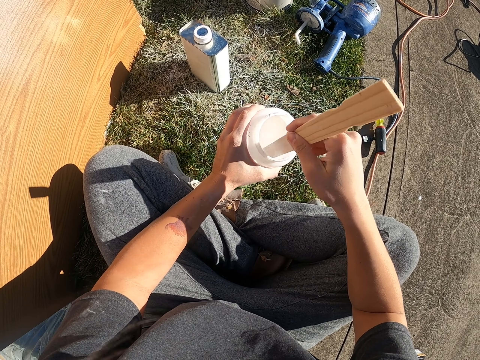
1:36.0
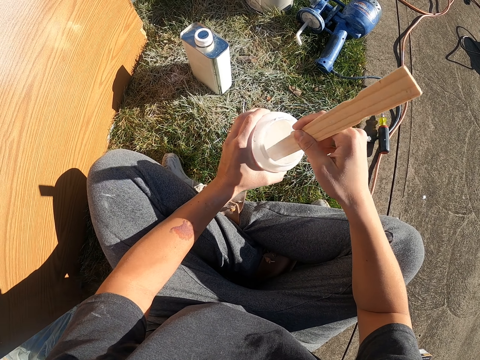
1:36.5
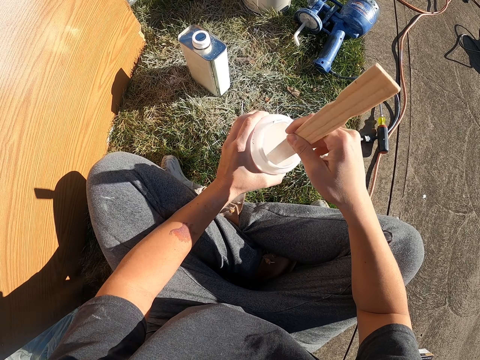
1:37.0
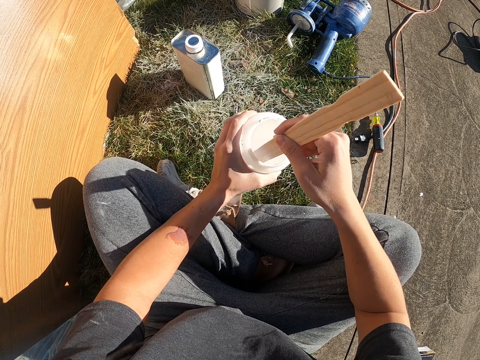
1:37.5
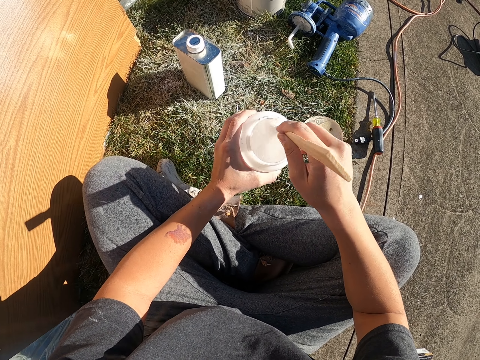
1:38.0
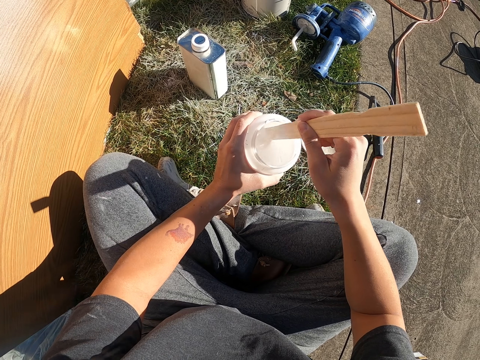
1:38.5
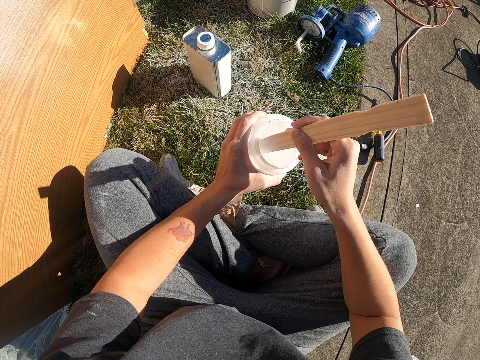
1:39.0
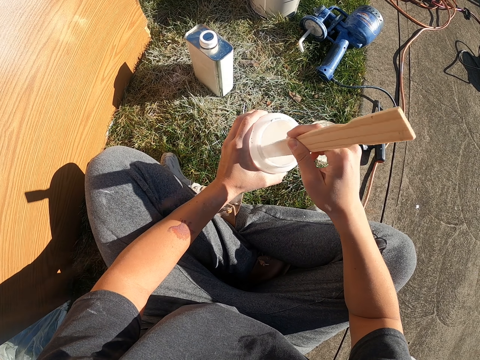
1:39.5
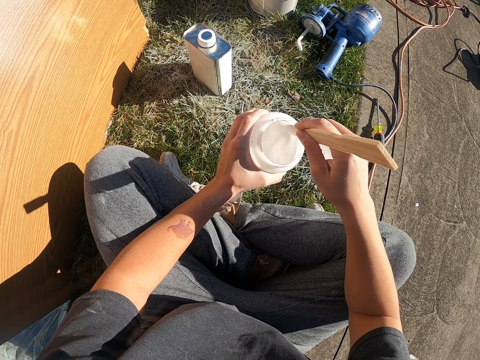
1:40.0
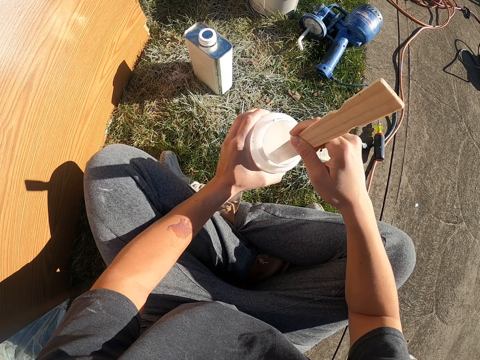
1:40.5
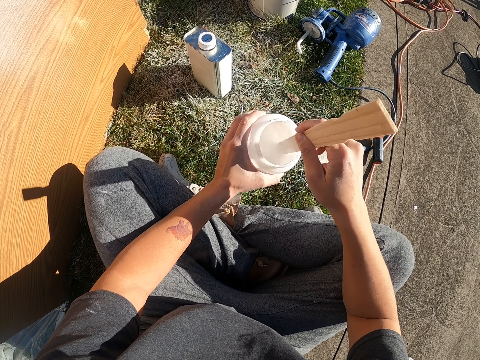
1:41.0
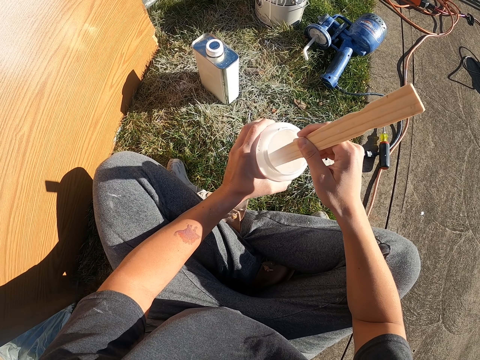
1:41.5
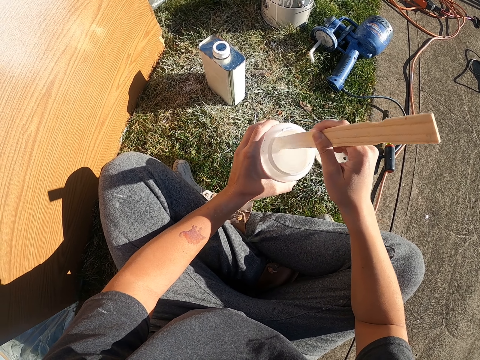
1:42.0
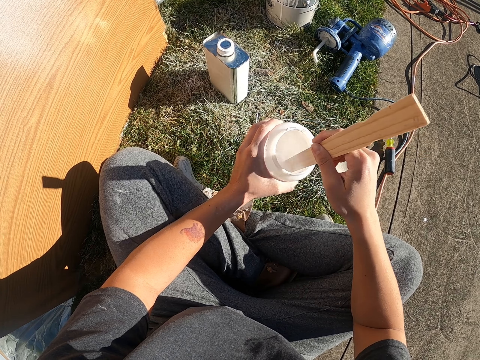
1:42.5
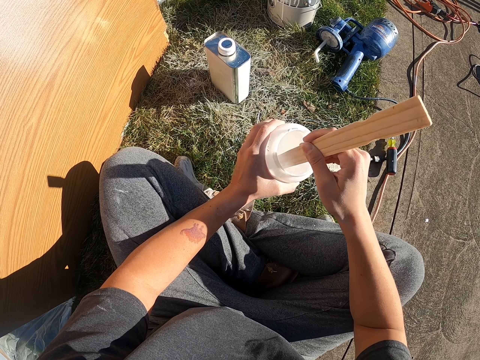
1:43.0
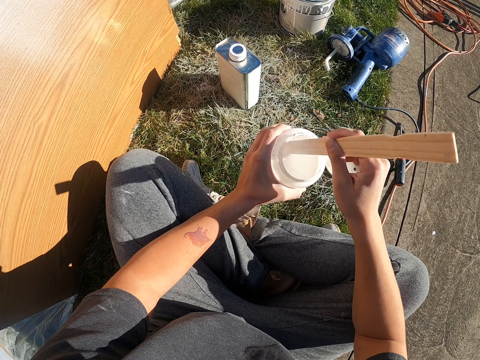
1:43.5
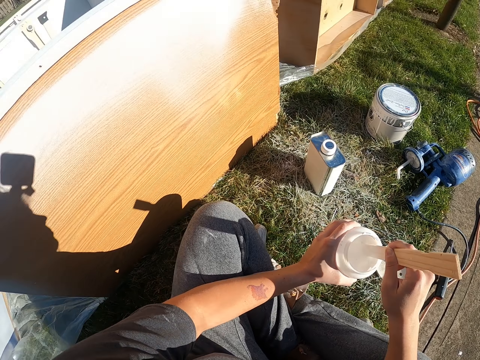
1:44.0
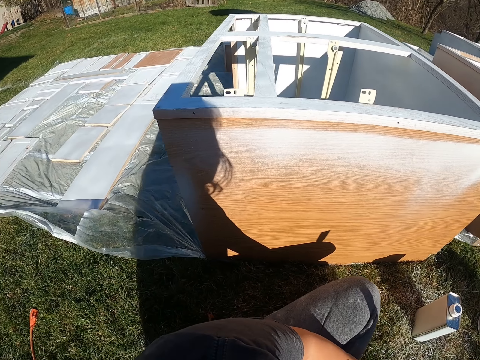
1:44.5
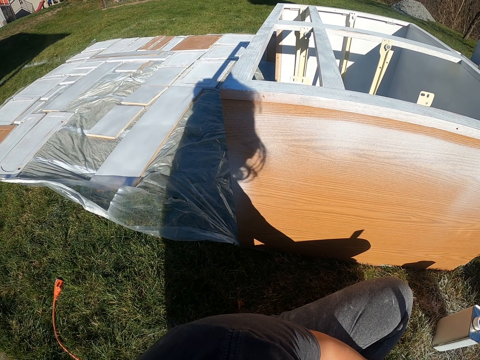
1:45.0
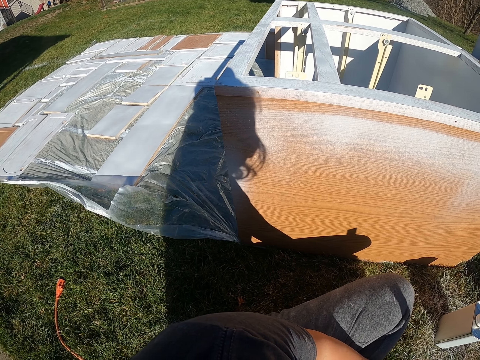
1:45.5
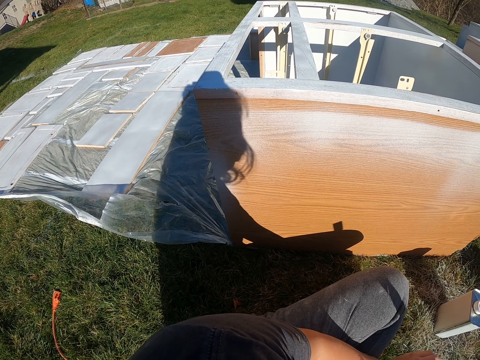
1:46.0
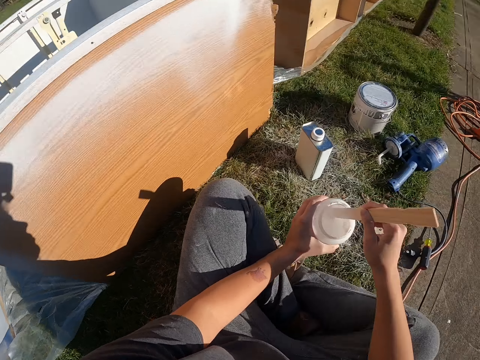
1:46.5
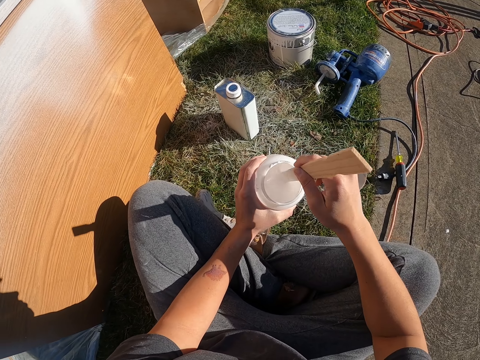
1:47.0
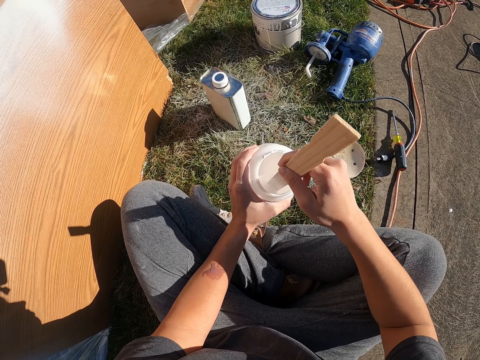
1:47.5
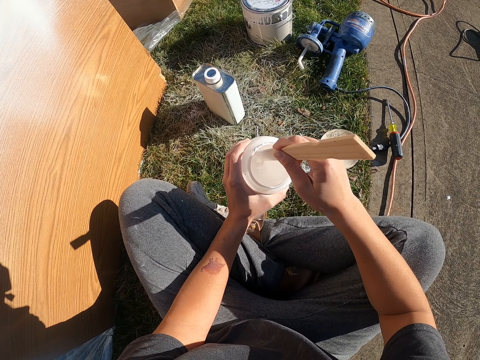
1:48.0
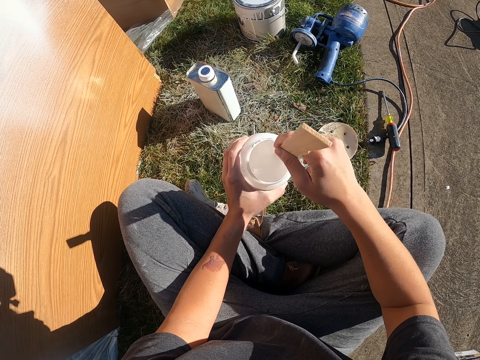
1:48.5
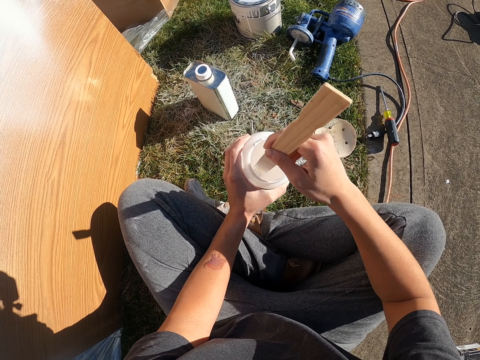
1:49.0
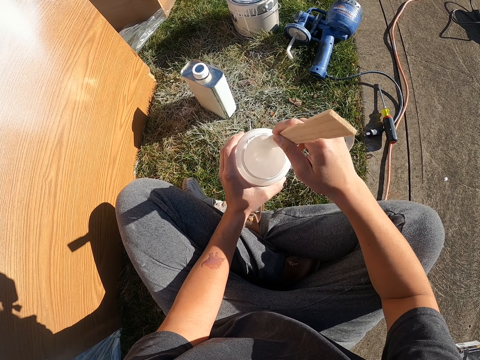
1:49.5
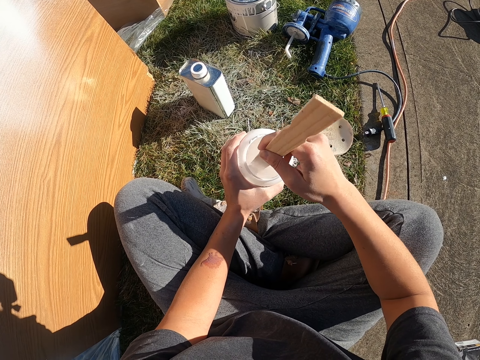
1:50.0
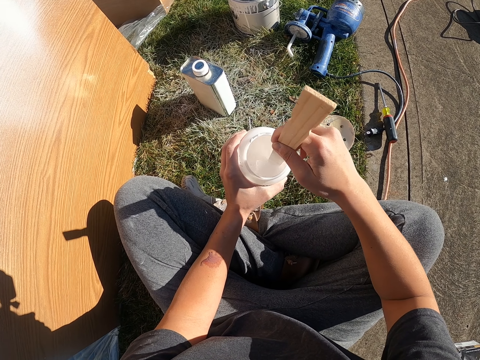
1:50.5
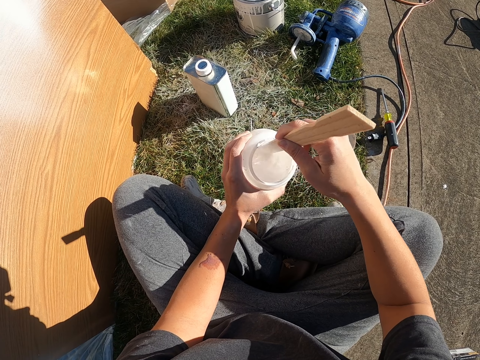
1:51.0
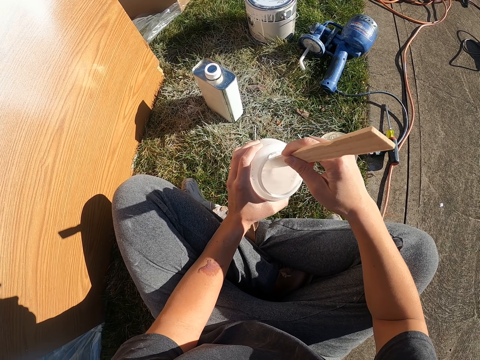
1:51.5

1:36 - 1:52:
The camera wearer looks around the compound. They mix the paint.

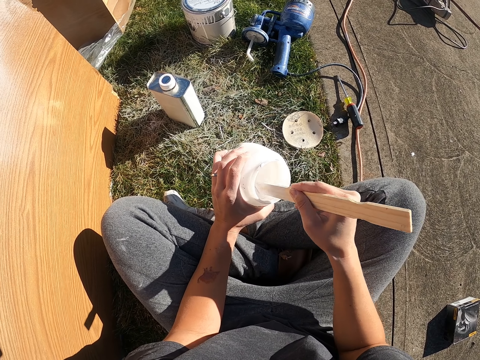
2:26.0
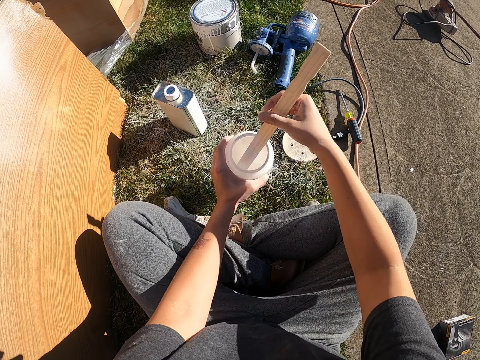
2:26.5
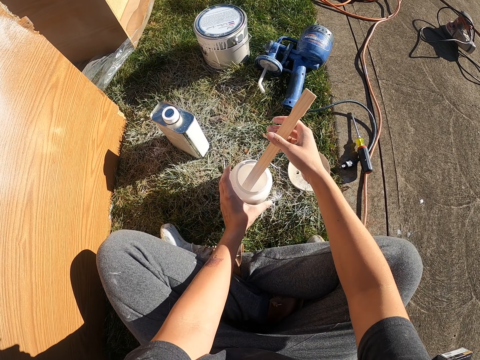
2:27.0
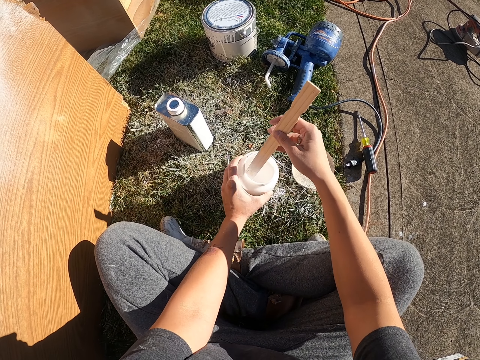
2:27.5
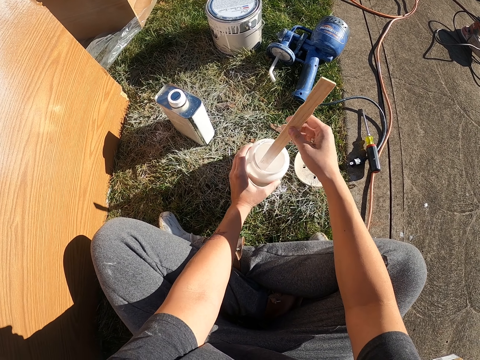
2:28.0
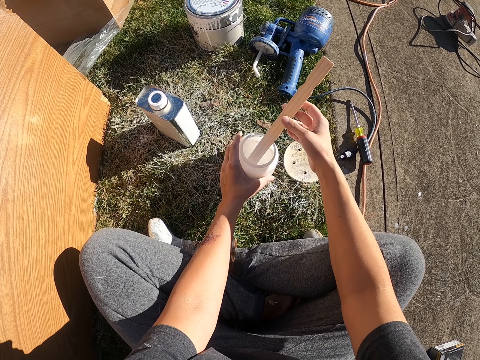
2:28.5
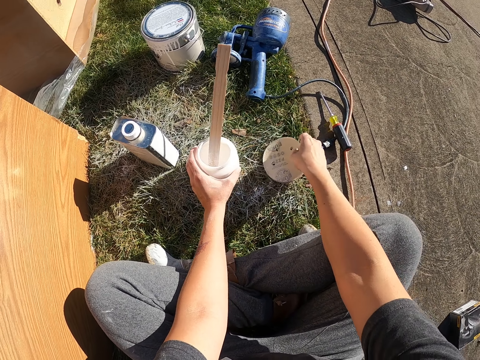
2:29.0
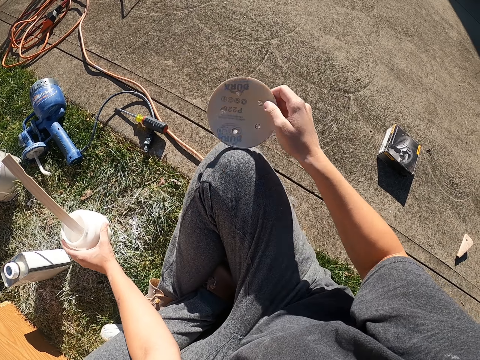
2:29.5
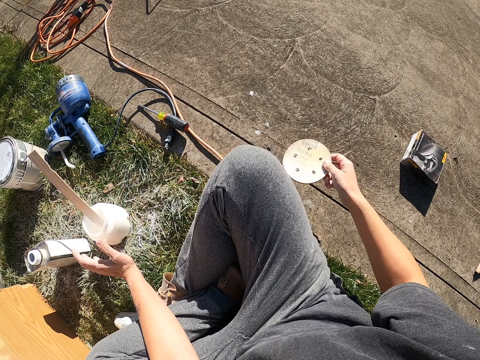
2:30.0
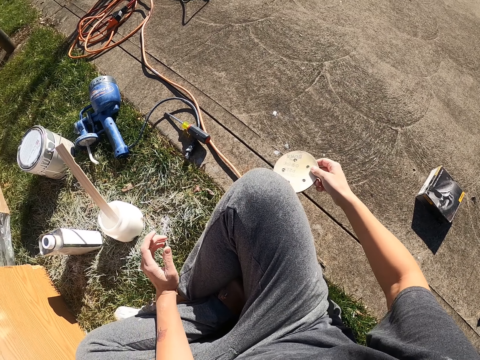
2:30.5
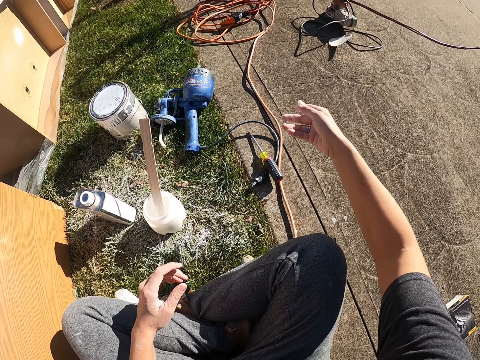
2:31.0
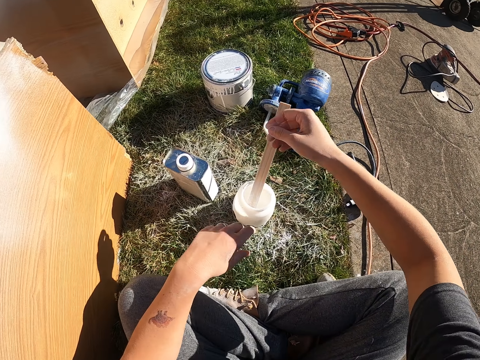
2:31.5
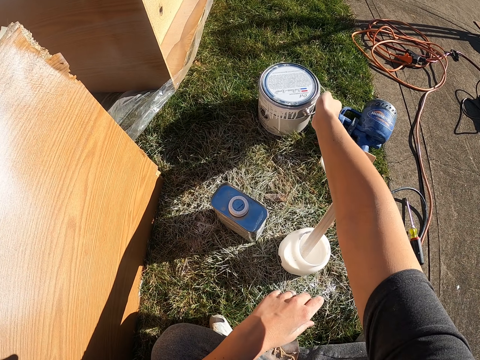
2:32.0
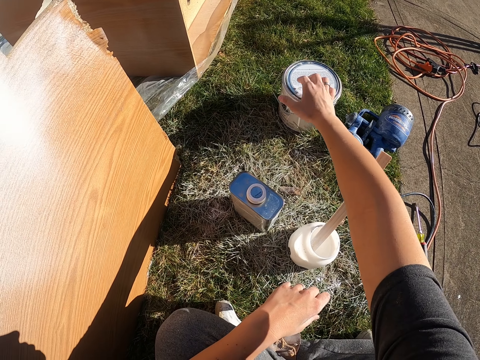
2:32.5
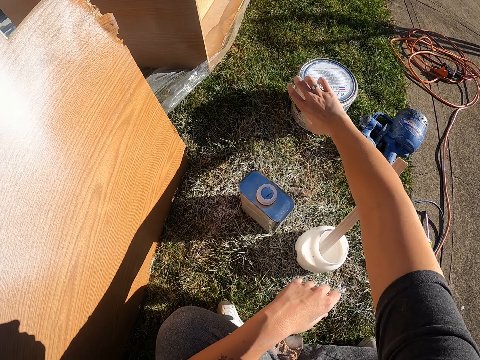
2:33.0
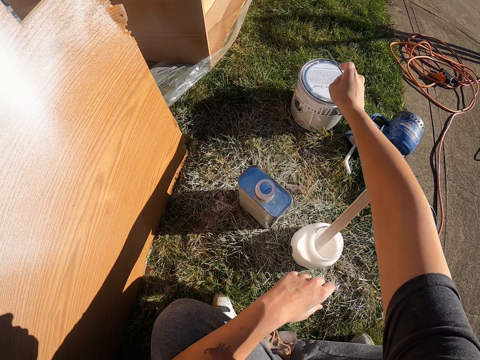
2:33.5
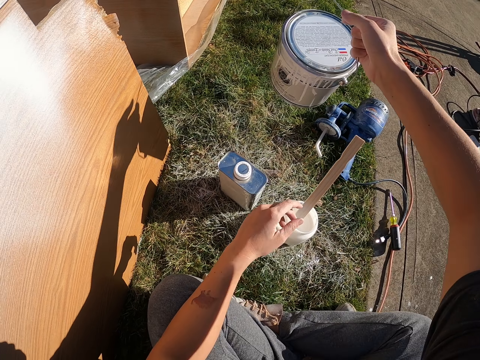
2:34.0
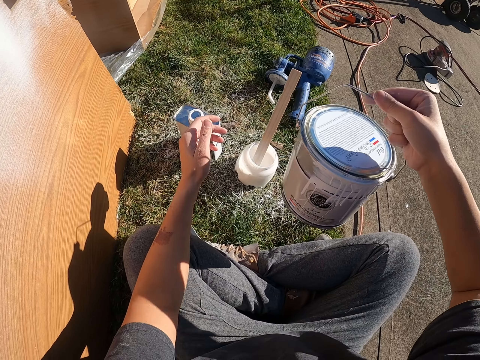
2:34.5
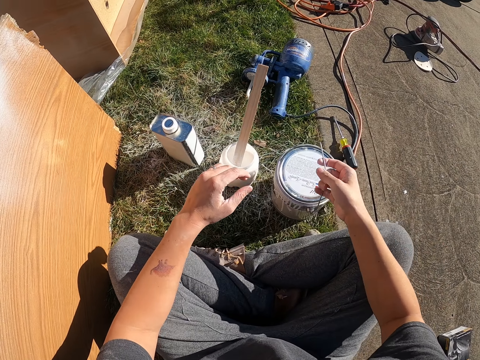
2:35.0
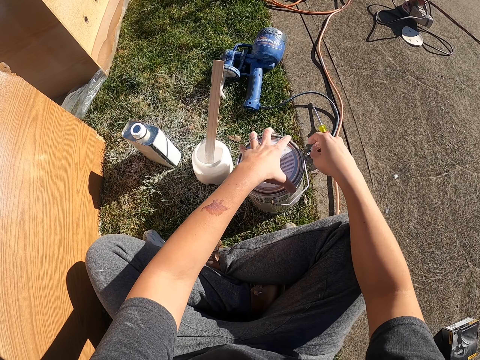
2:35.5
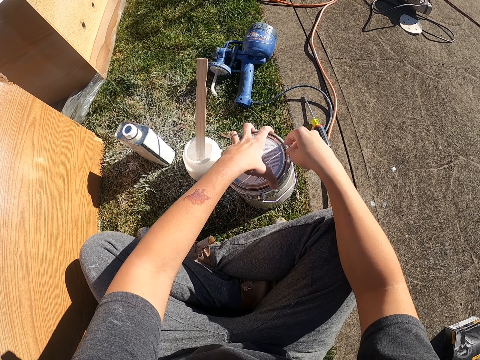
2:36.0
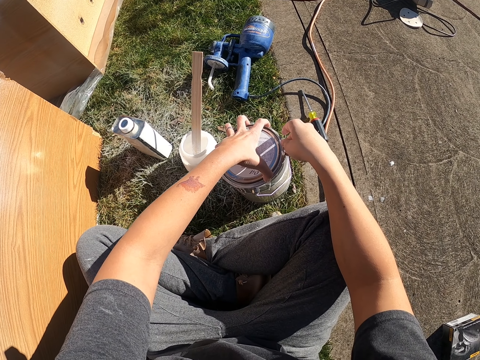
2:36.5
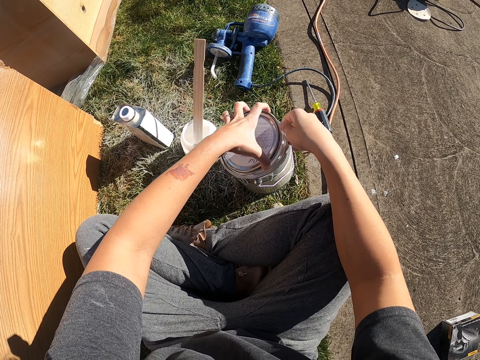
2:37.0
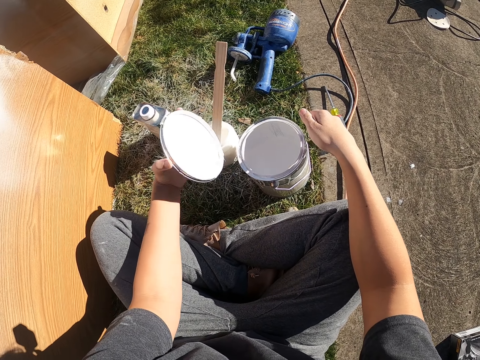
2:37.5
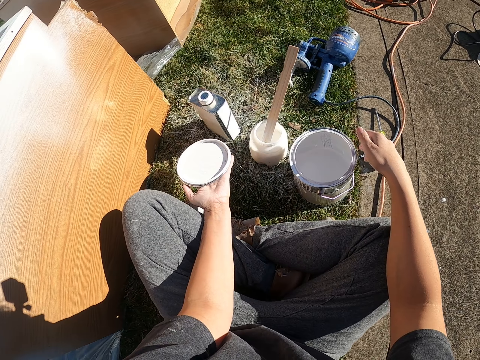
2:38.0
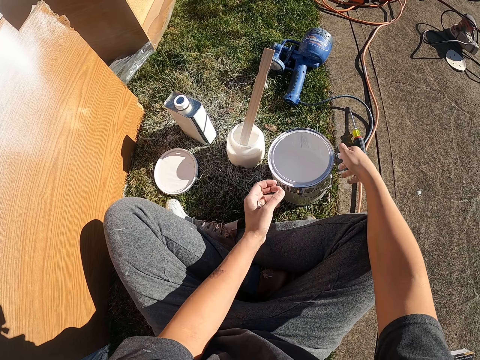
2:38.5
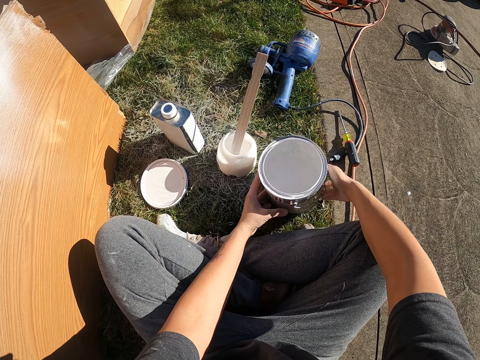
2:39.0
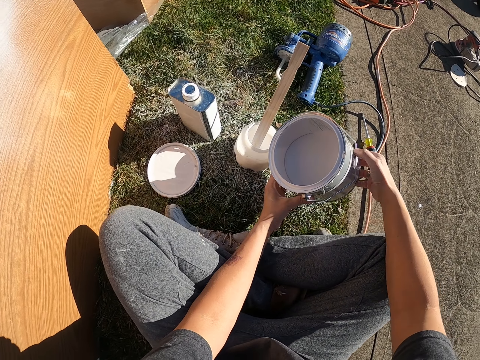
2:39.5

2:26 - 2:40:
The camera wearer puts the paint container down. They pick up an object. They throw the object on the floor. They pick up the paint tin. They place the paint tin on the ground. They open the paint. They drop the lid on the ground. They hold the paint tin. They pick up the container.
